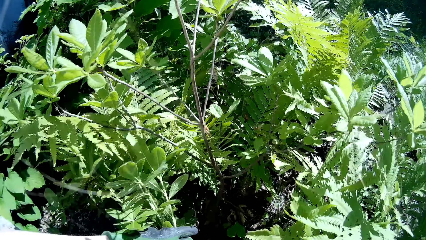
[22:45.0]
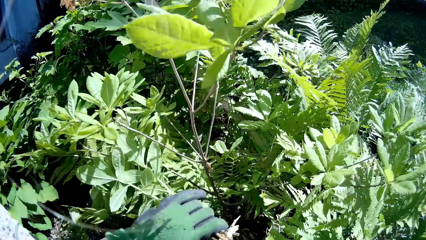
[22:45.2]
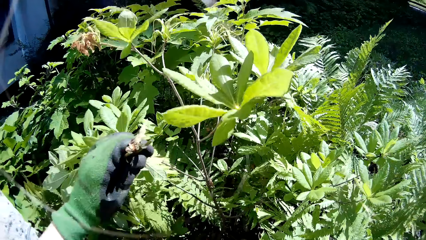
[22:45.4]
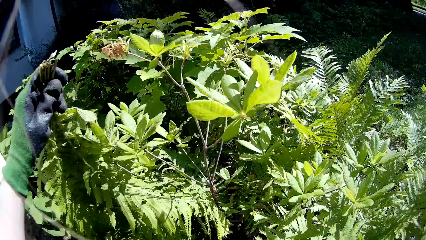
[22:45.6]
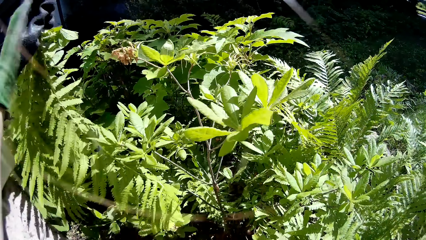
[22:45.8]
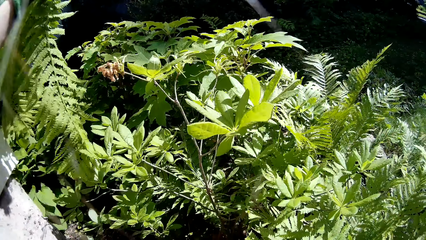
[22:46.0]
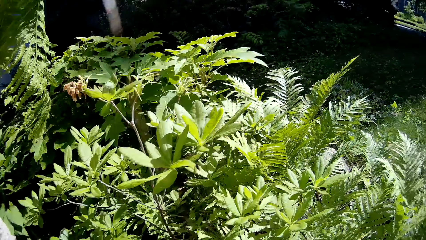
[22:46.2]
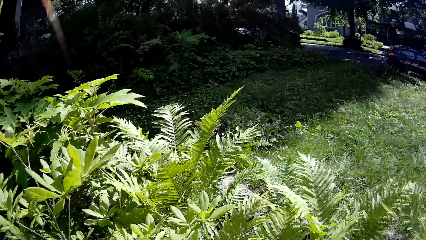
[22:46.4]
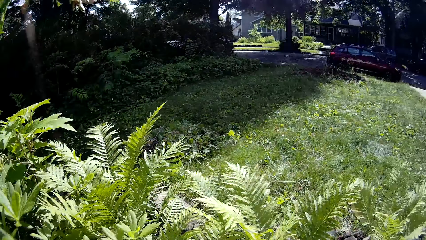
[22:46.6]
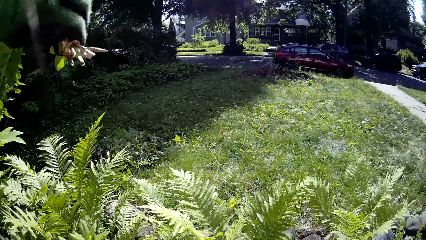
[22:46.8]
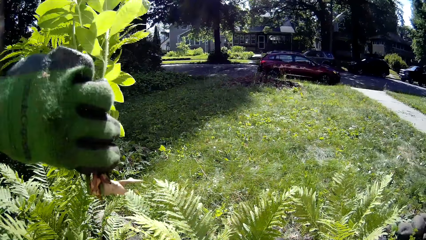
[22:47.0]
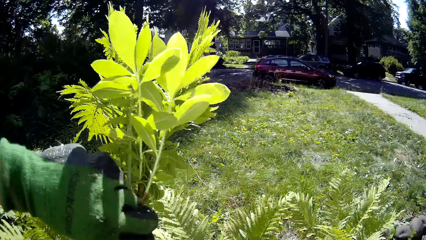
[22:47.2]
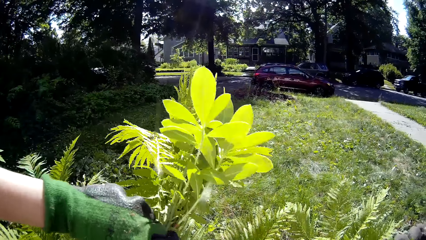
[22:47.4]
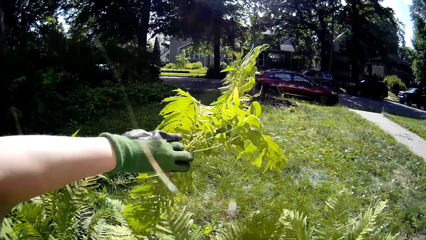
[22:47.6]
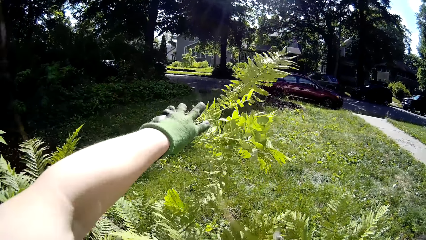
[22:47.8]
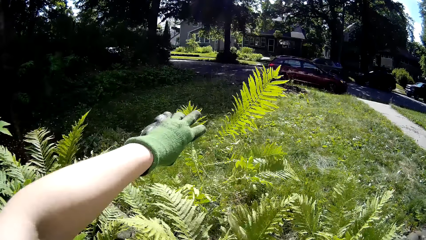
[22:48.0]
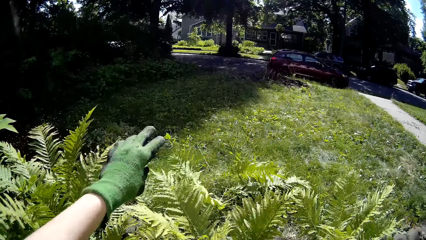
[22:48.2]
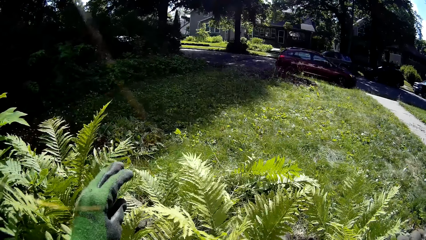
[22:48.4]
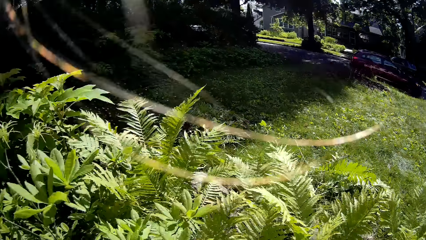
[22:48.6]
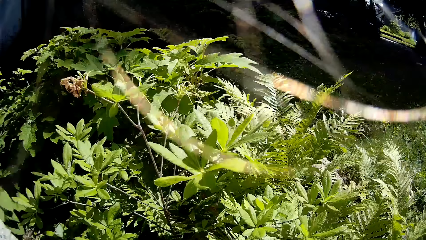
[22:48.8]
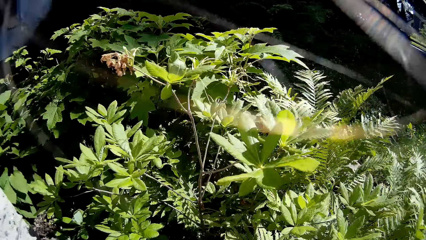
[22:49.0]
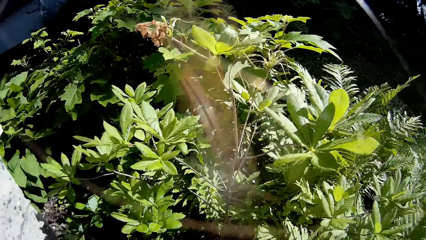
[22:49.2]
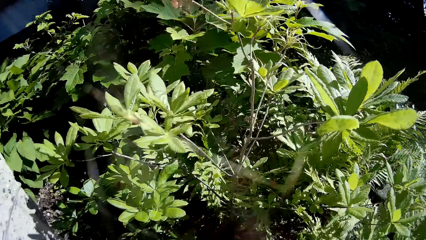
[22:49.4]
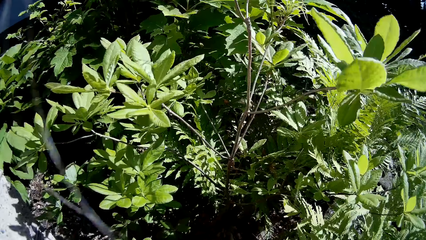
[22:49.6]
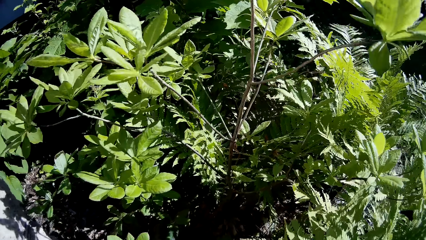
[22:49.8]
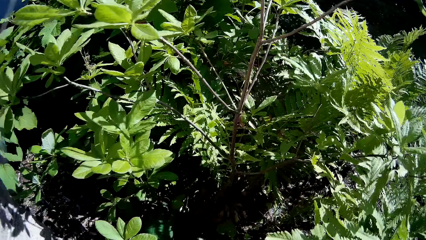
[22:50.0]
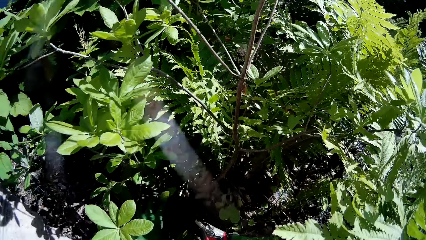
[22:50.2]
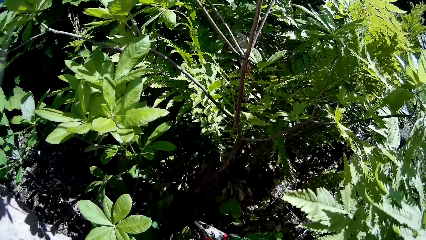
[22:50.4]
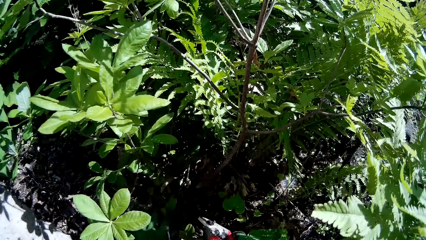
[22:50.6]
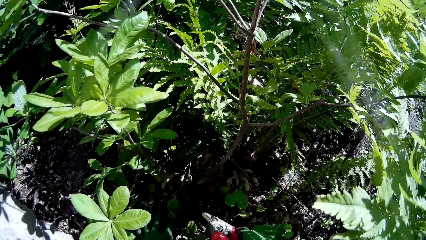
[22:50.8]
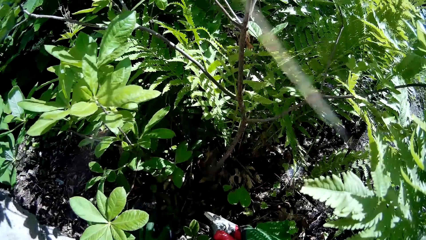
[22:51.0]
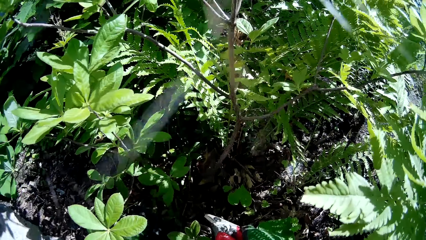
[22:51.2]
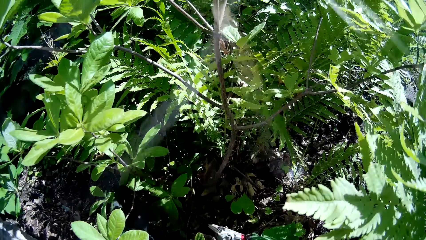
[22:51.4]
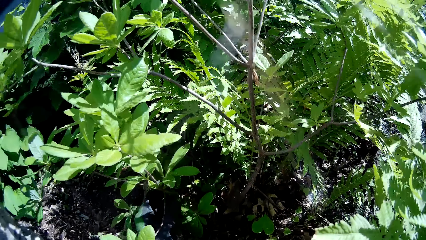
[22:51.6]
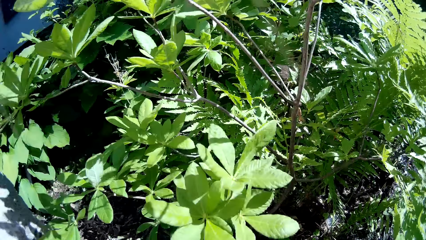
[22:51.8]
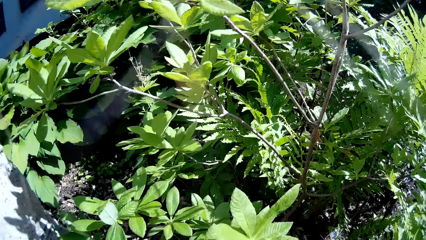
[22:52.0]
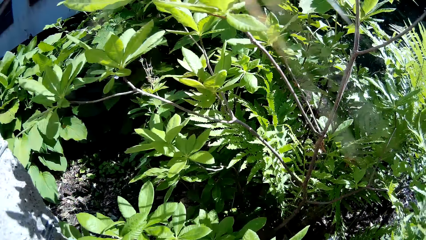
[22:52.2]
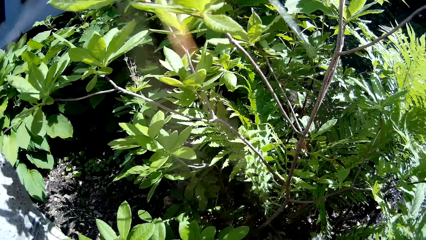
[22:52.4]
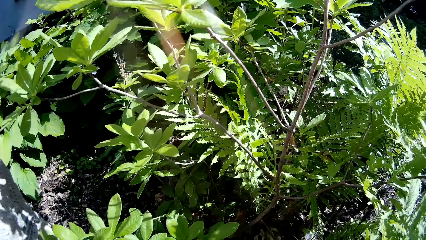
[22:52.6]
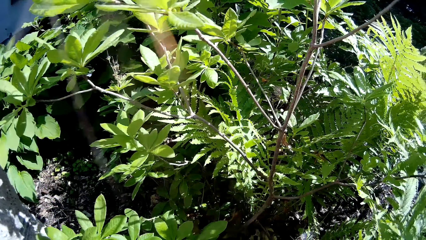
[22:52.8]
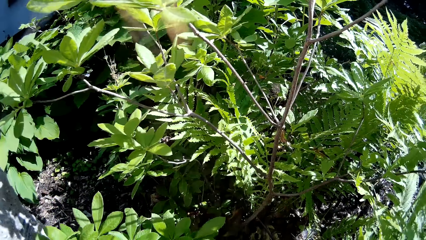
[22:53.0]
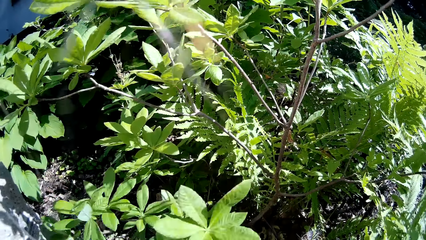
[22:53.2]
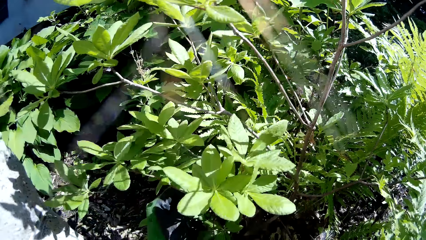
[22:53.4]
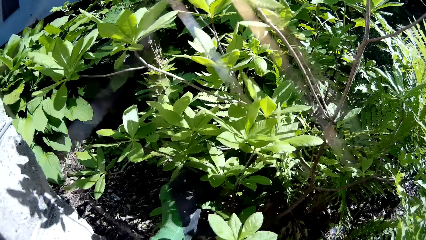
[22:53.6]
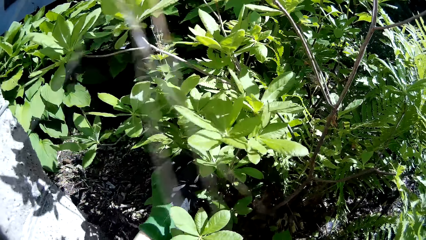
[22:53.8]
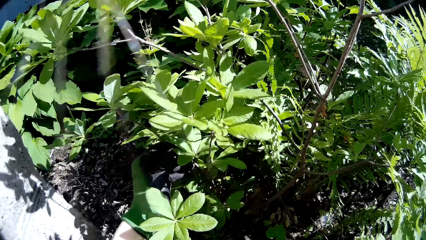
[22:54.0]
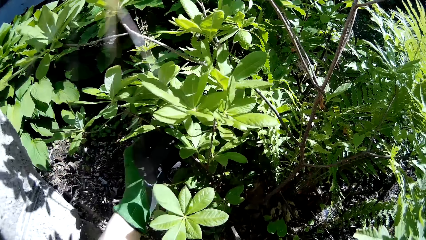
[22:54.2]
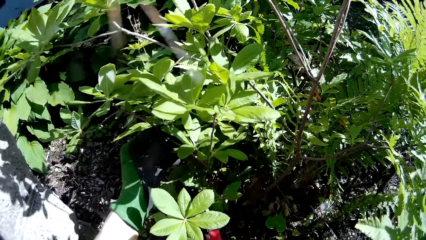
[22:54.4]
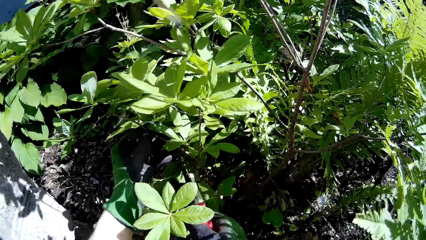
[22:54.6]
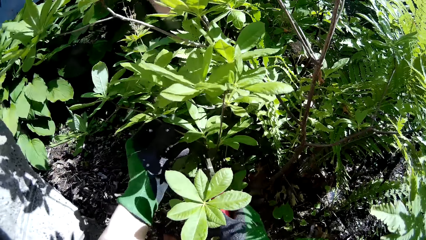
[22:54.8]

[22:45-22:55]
The camera wearer pulls the plant. She throws the branch of the plant to the ground with her left hand. She grabs the plant with her left hand. She holds a branch on the plant with her left hand.

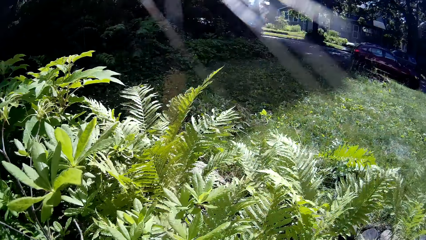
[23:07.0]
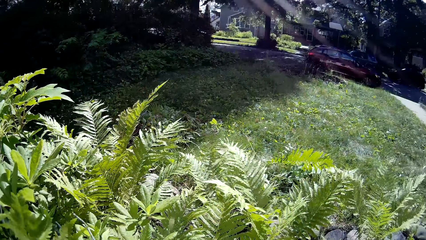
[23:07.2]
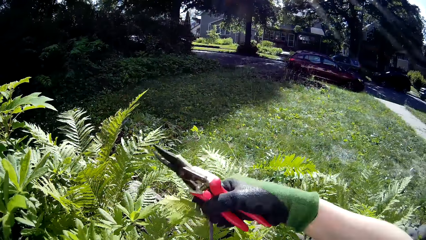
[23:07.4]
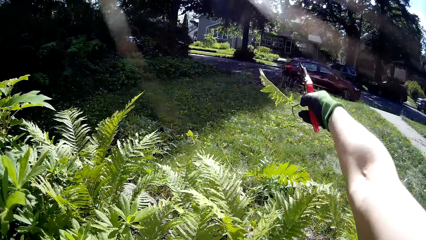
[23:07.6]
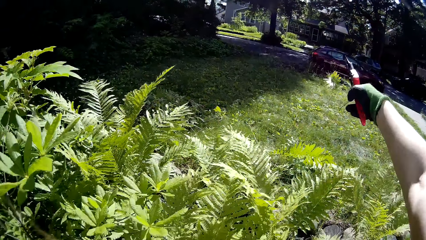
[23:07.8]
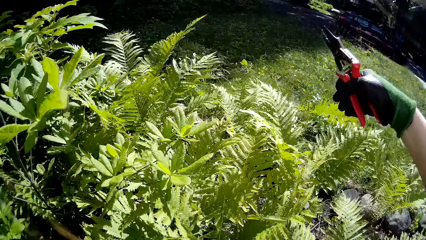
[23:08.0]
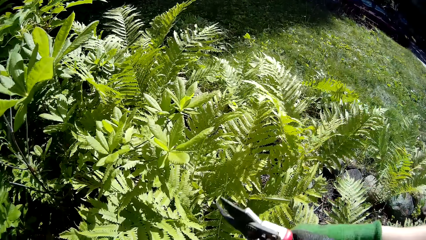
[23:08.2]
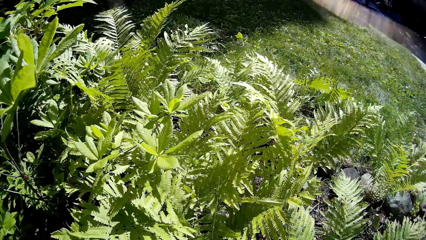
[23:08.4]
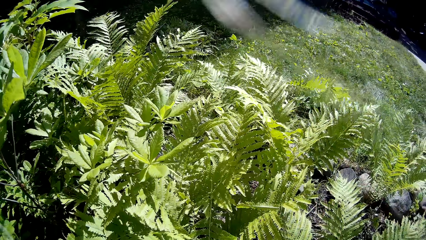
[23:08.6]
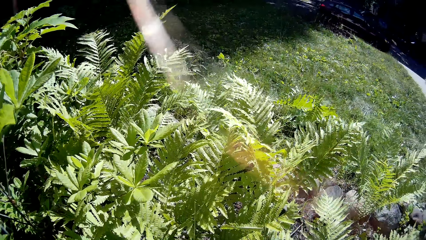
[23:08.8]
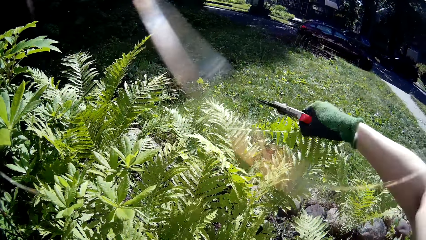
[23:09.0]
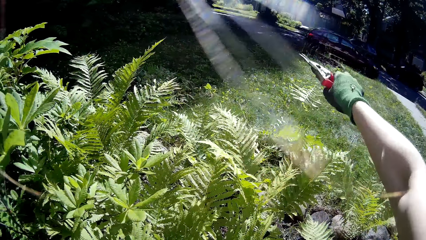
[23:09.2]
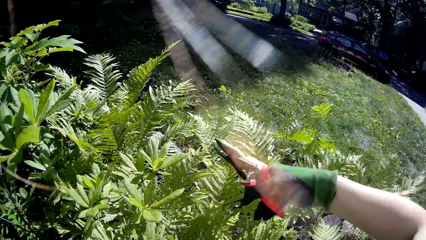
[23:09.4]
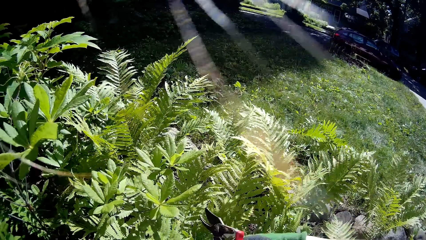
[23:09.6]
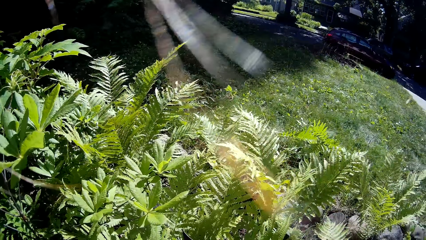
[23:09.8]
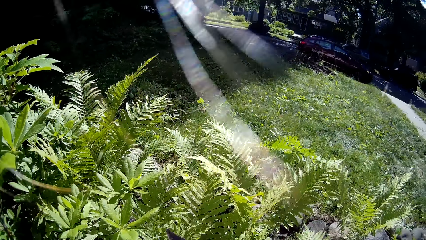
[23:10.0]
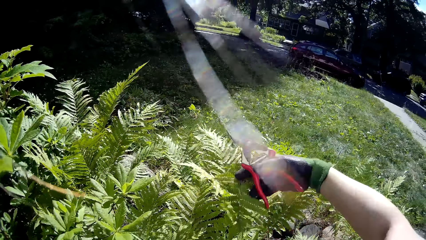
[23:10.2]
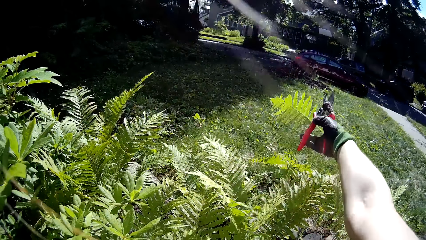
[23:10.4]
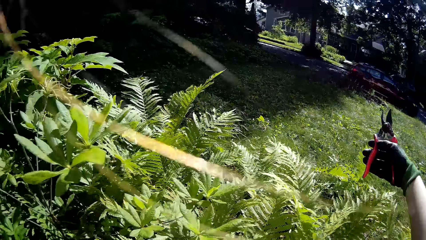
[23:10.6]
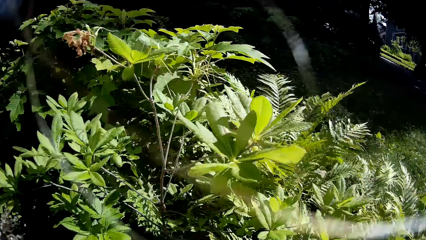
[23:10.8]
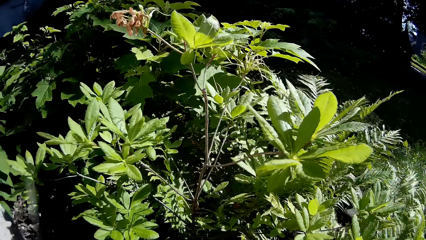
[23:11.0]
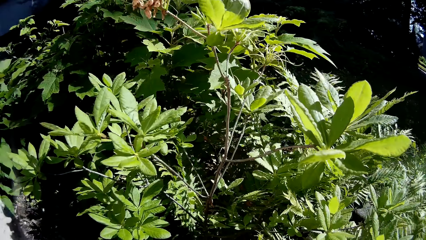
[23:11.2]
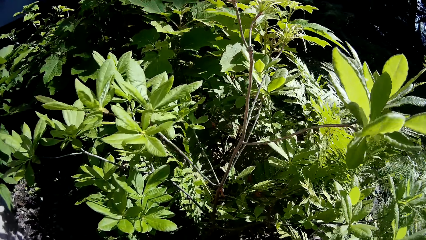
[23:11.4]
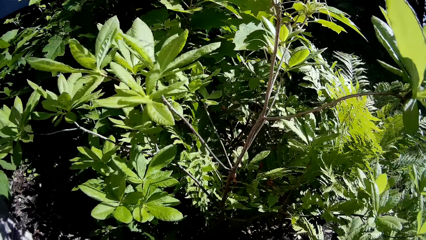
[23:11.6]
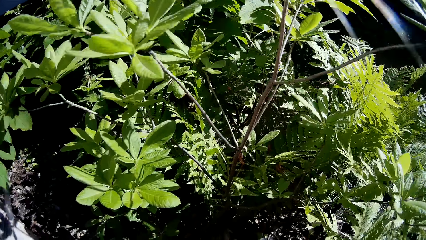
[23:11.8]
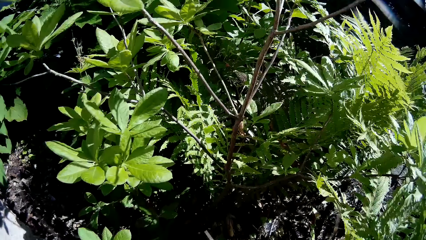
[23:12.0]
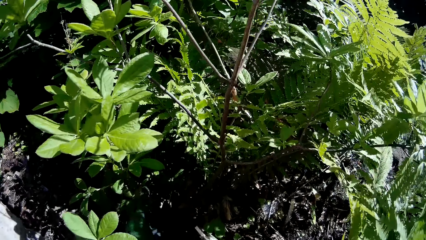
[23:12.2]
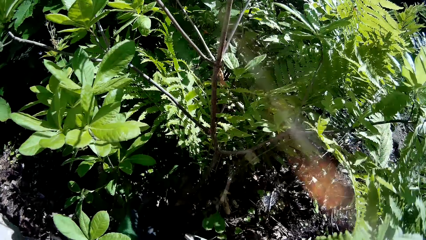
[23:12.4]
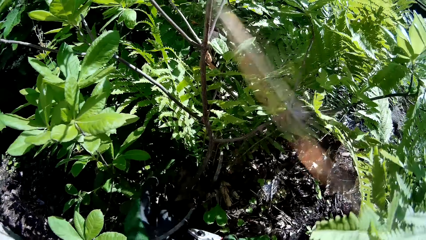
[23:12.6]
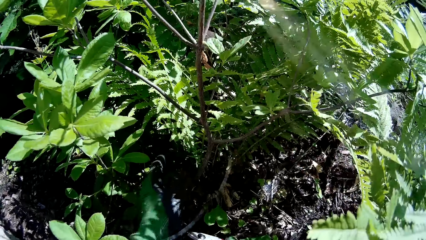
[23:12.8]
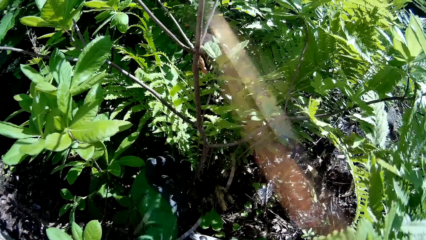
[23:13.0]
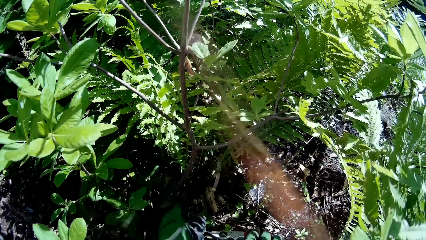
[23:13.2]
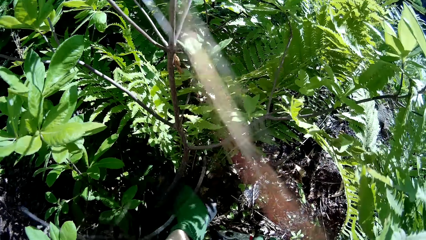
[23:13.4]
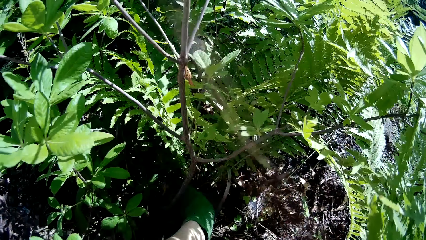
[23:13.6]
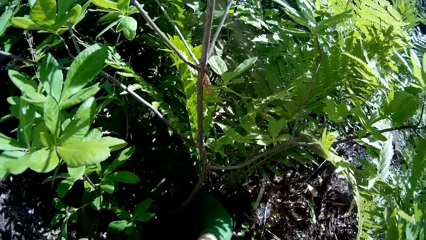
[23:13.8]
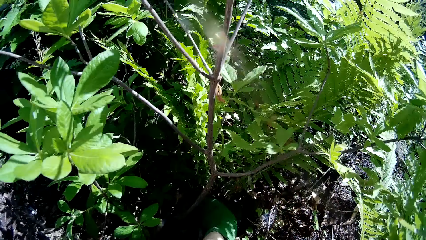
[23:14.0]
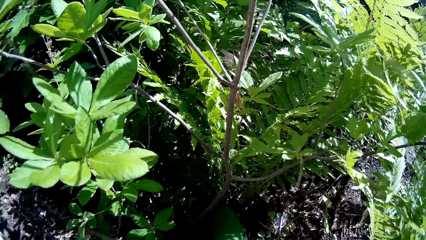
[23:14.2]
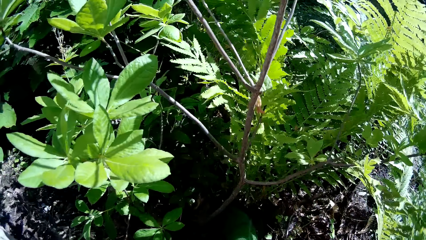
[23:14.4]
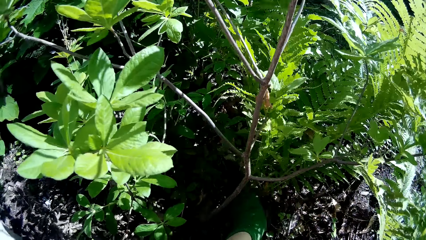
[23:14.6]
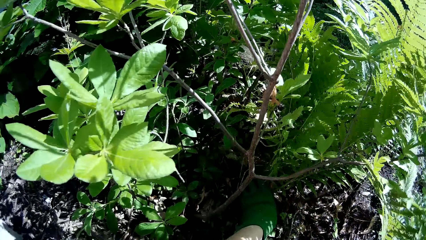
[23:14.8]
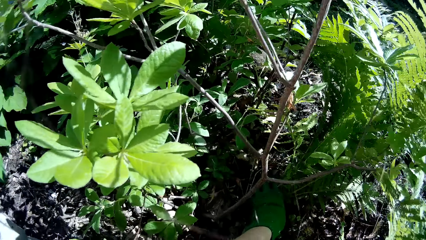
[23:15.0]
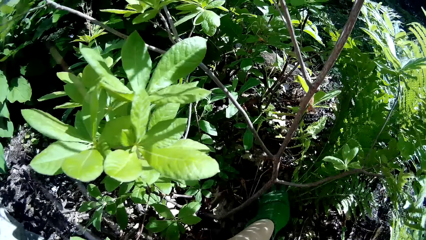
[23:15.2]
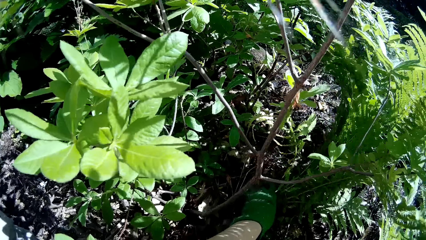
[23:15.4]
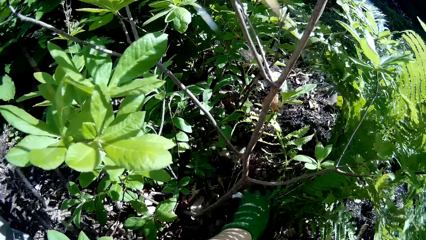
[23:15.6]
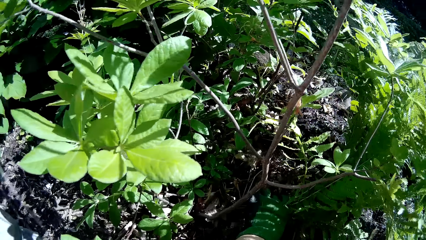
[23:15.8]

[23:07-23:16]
The camera wearer throws the flower to the ground with her right hand. She holds the plant. She throws a flower to the ground with her right hand. She holds a bunch of flowers with her left hand. She prunes the plant.
